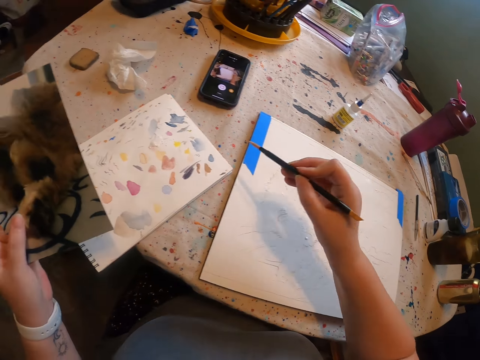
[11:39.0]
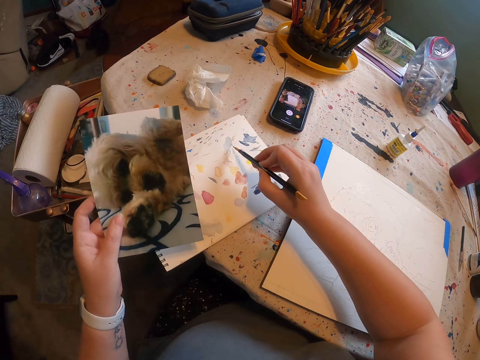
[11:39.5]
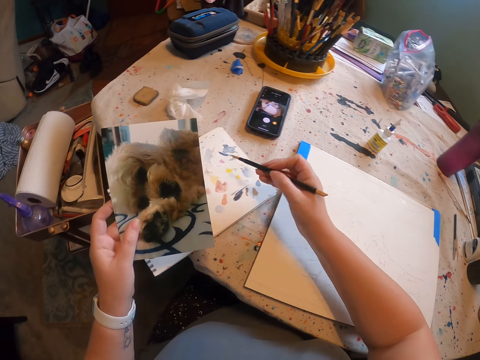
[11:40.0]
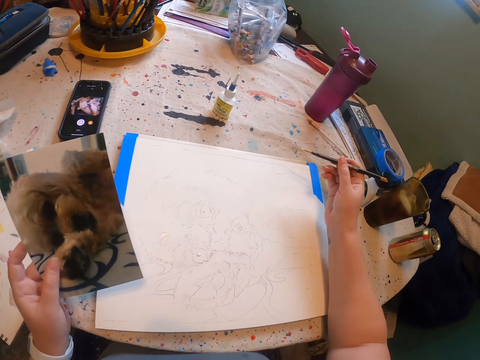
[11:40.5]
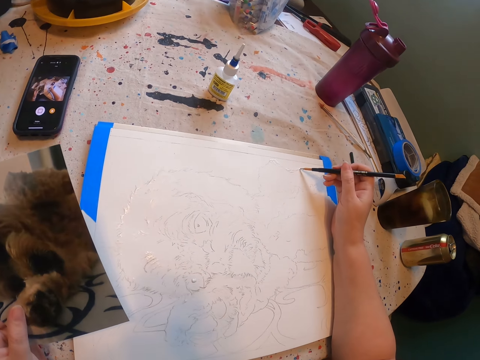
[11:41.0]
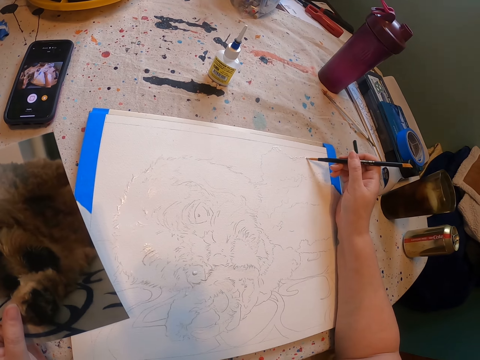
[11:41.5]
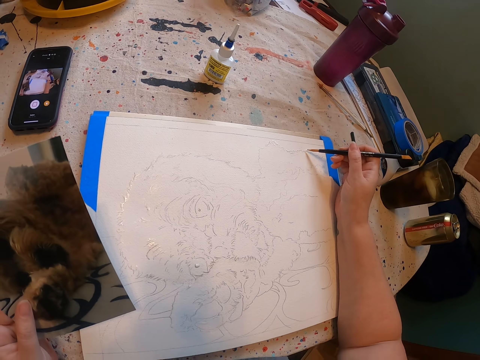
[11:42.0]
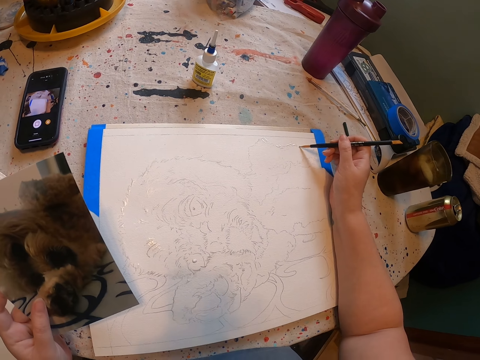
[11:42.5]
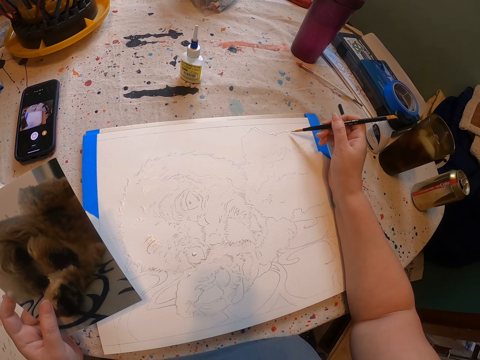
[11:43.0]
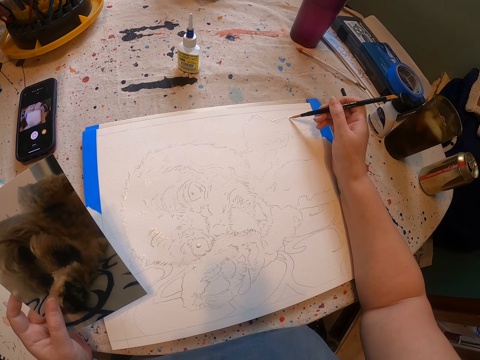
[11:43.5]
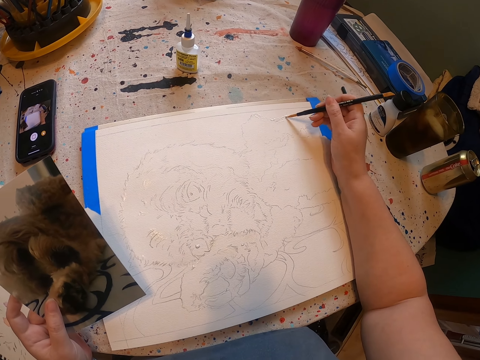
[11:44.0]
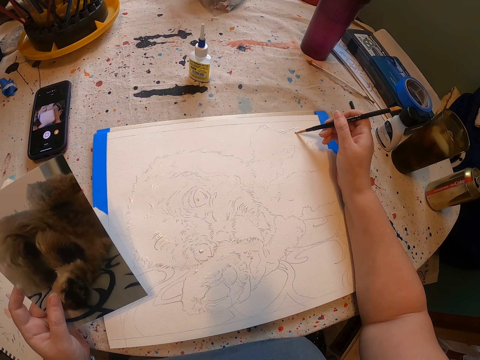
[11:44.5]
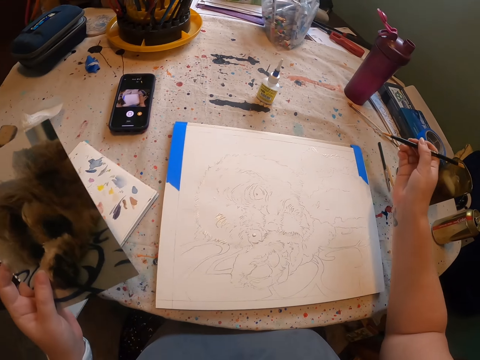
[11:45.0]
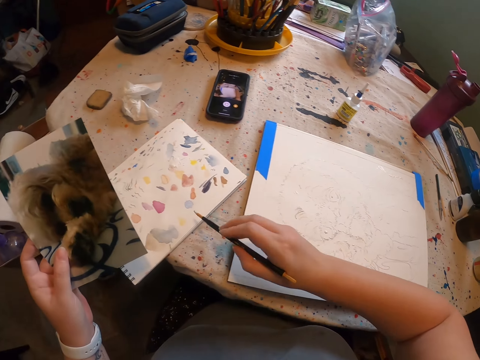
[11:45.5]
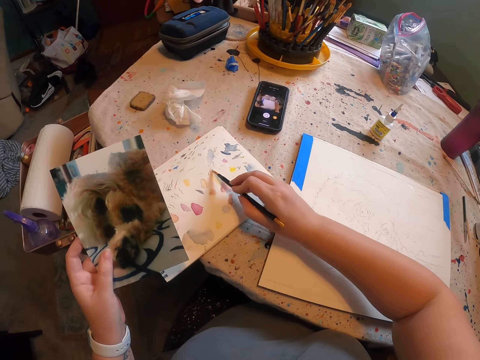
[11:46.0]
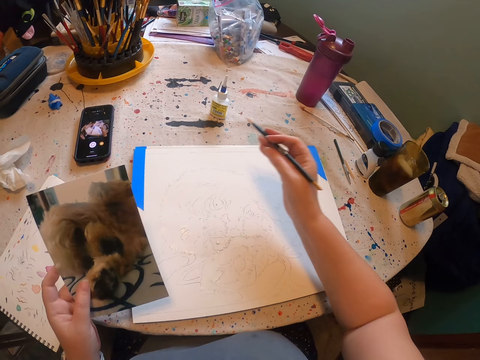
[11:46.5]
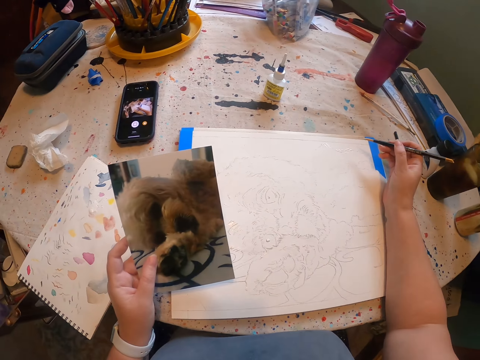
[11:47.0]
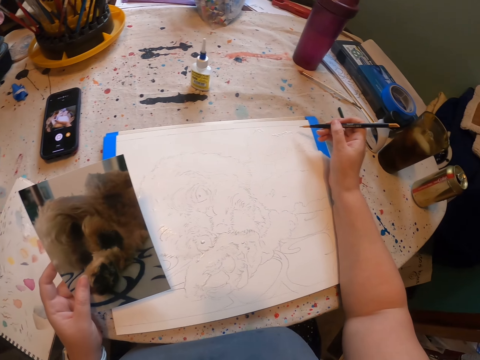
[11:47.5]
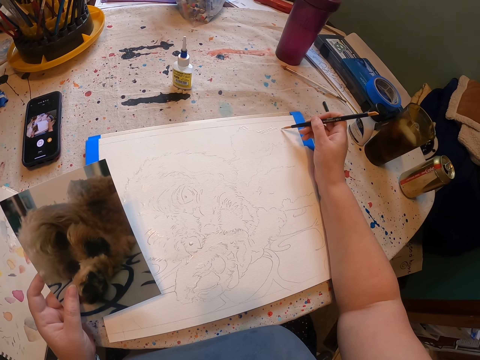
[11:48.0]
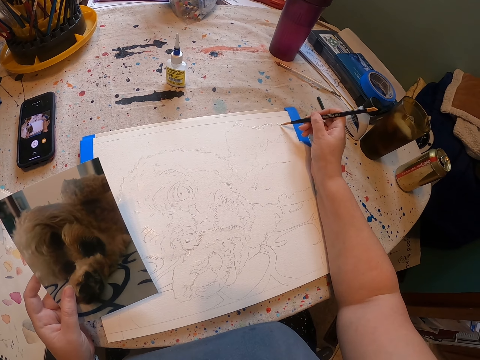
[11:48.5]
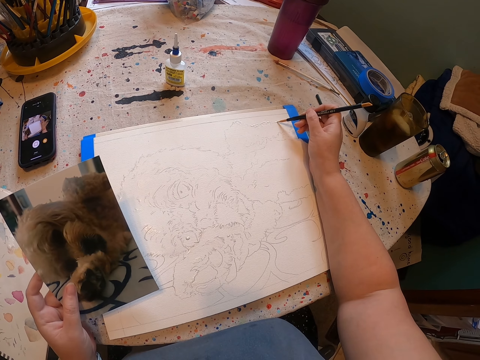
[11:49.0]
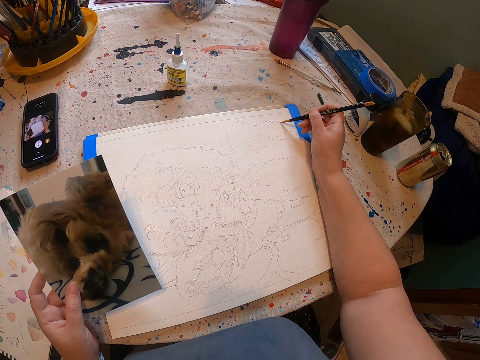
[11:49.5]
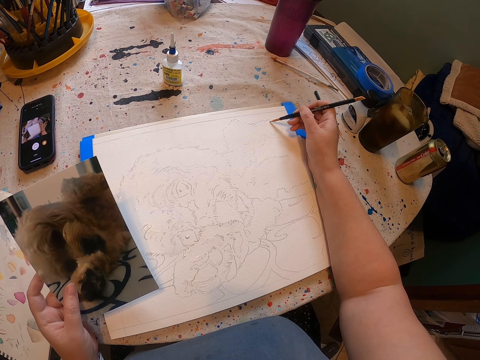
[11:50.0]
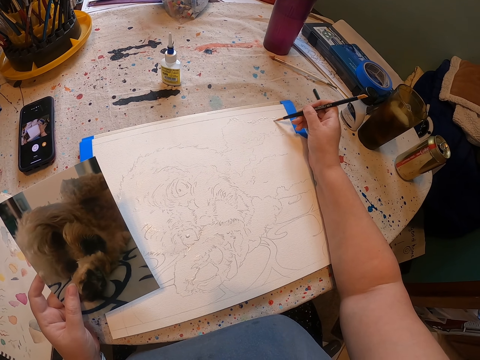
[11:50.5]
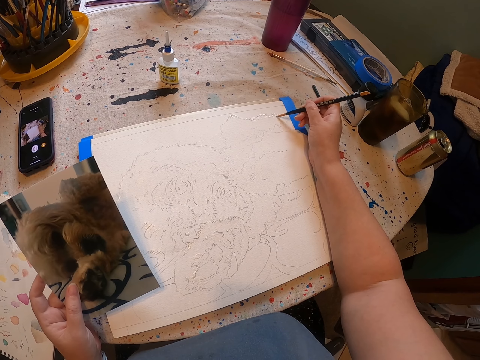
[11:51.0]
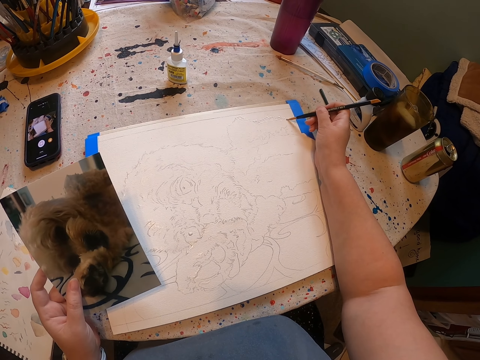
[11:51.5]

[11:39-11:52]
The camera wearer applies paint on a brush. They draw with the brush. They apply paint on the brush. They draw with the brush.

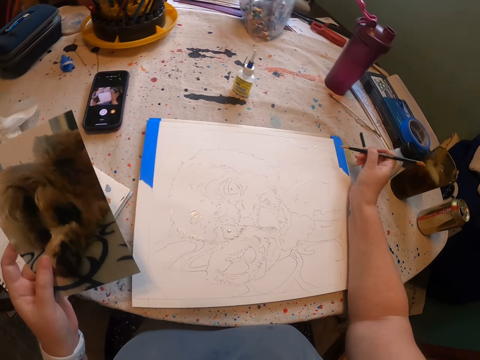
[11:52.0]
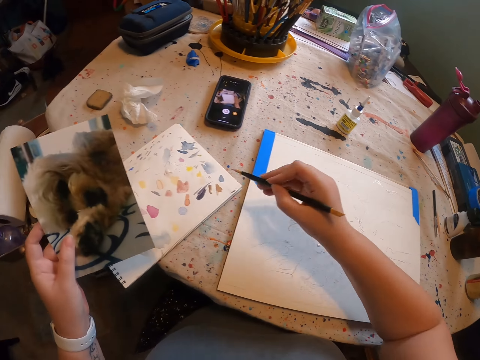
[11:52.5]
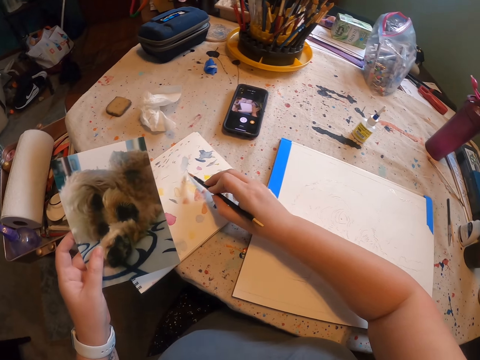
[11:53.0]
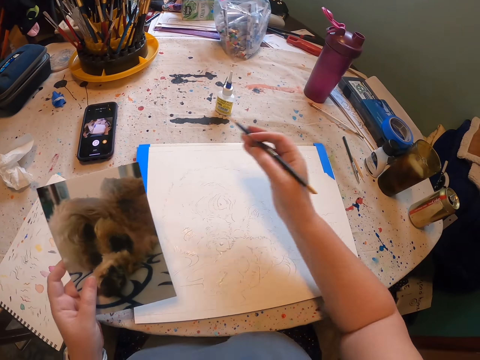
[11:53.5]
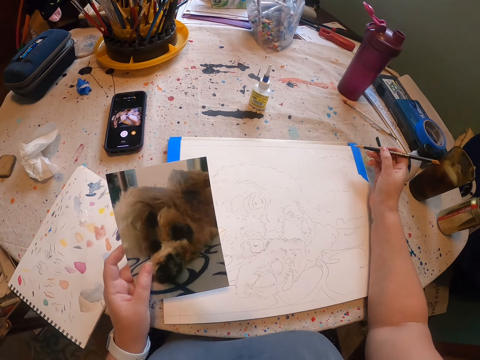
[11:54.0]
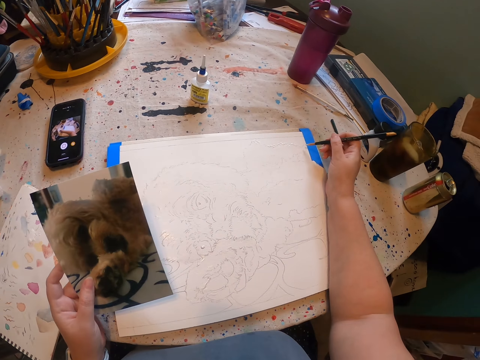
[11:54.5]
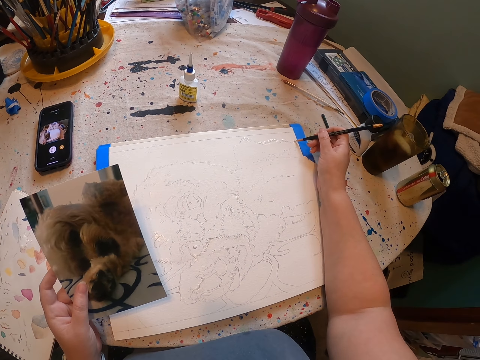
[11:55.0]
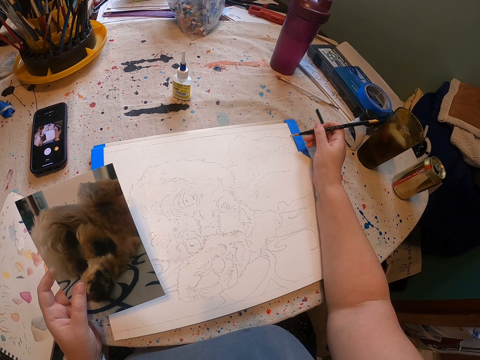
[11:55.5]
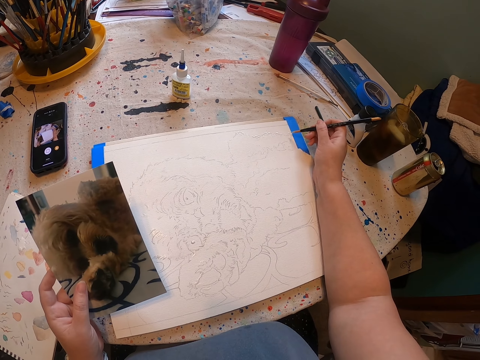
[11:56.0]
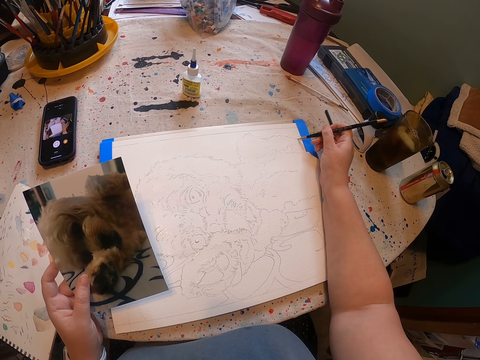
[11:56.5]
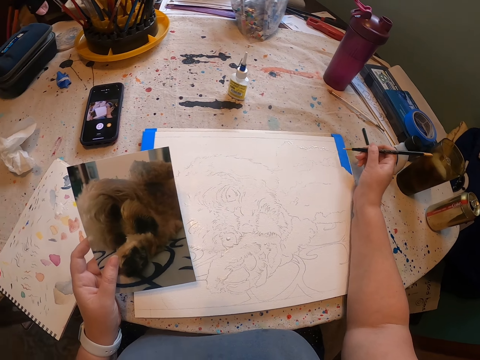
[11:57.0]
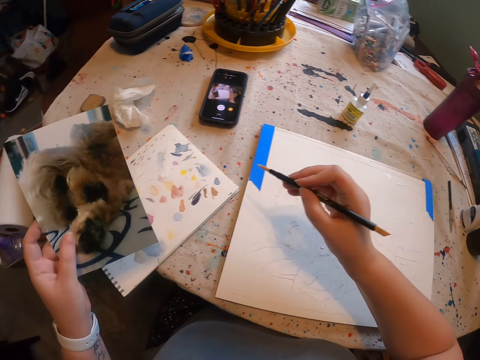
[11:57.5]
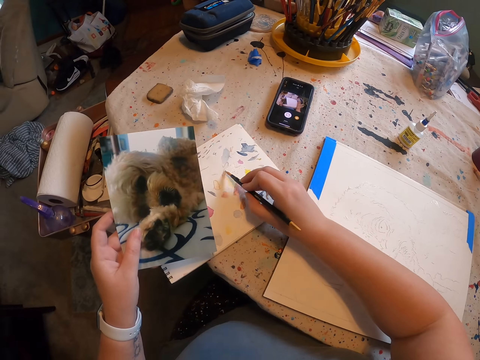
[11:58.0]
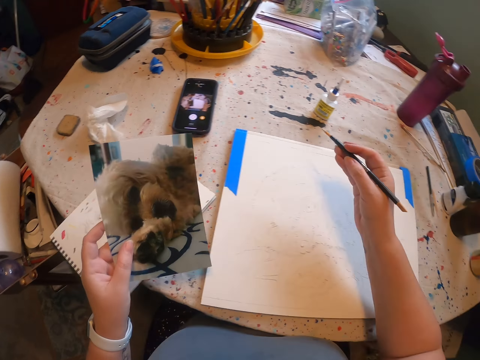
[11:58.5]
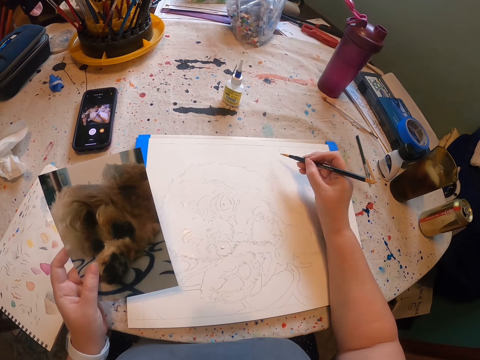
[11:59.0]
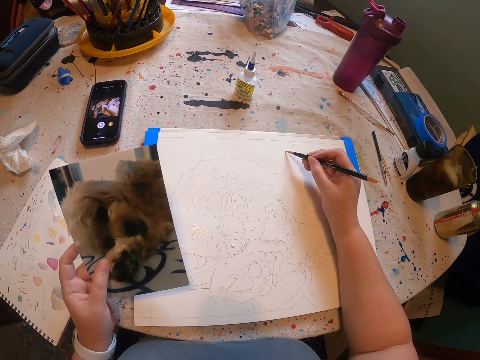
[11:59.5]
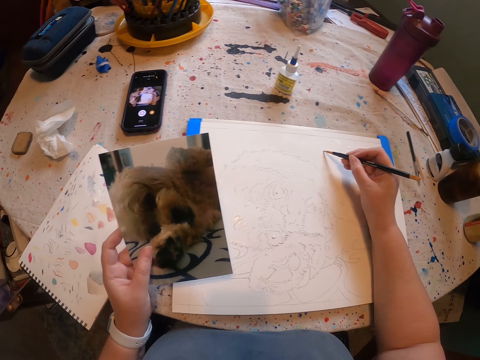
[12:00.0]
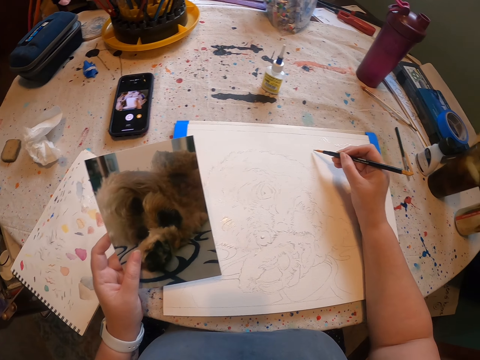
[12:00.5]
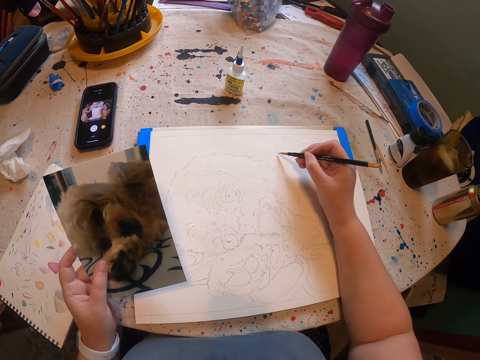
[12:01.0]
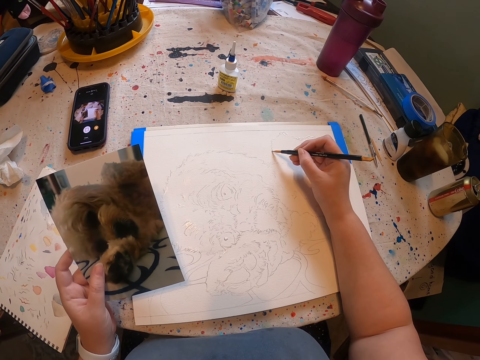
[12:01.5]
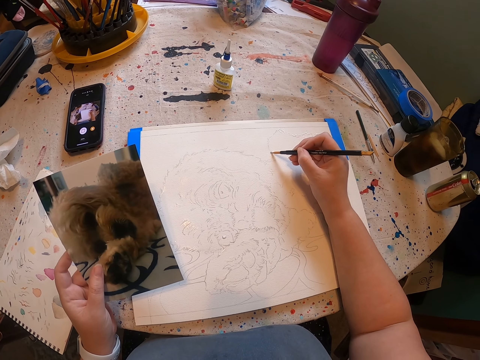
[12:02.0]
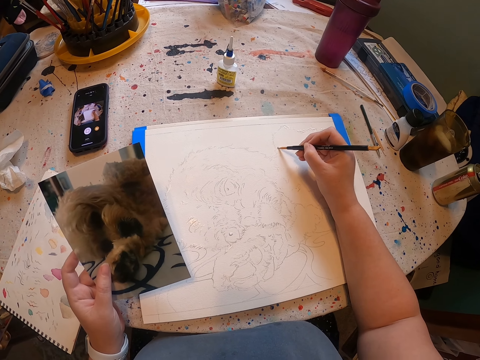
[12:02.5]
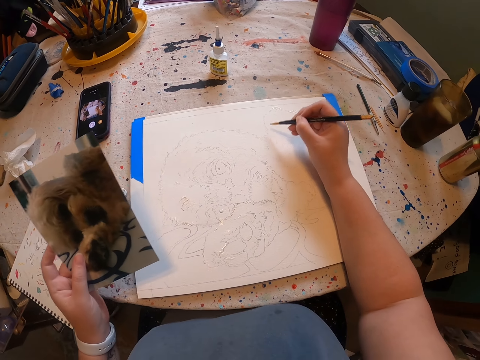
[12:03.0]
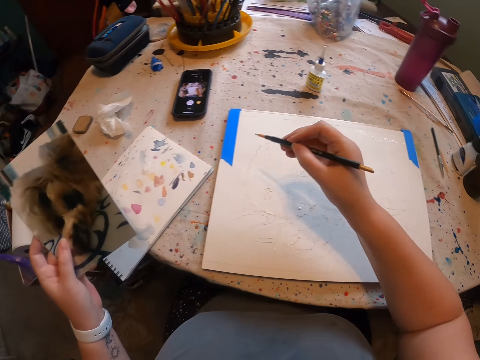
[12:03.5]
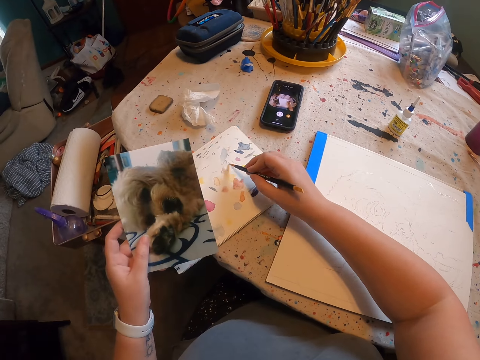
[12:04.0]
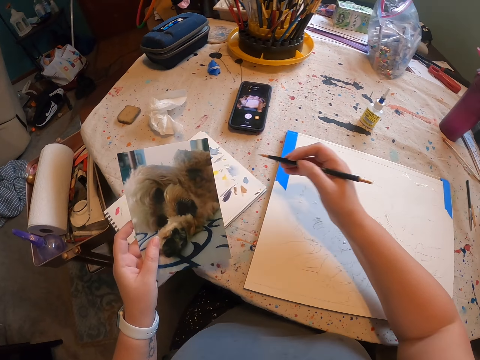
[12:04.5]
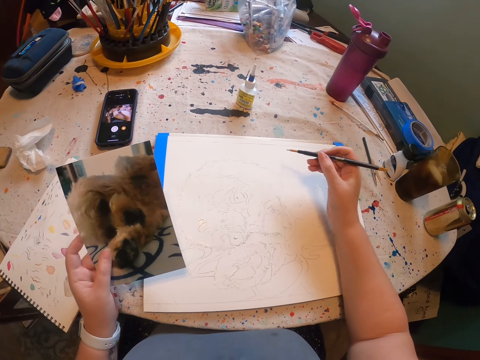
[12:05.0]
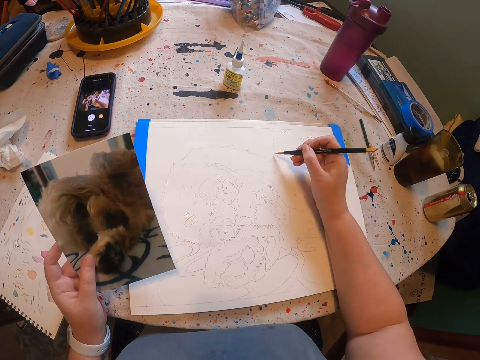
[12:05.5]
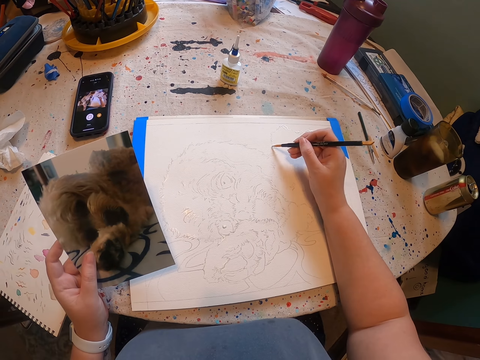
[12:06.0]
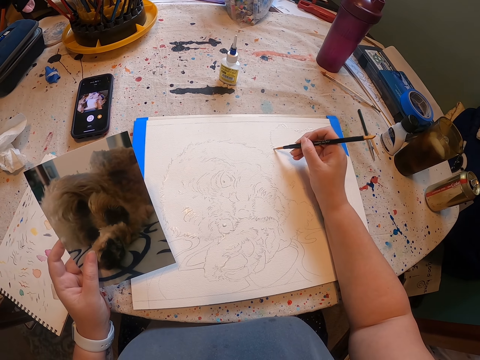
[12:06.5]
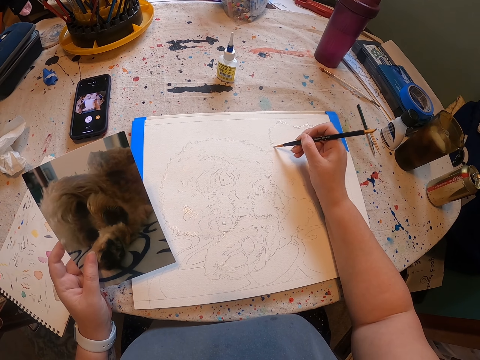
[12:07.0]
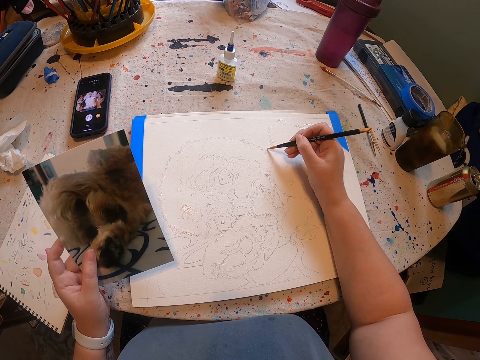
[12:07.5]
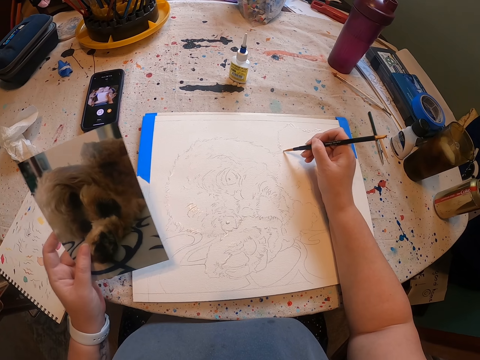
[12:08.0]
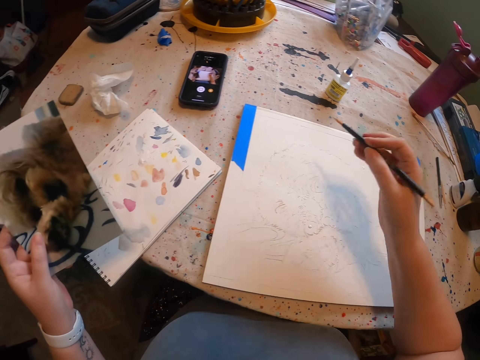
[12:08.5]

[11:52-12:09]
The camera wearer applies paint on a brush. They draw with the brush. They apply paint on the brush. They draw with the brush. They apply paint on the brush. They draw with the brush.
